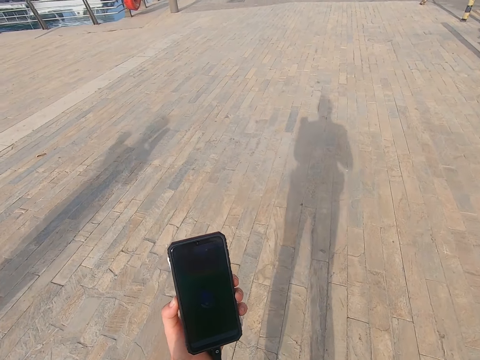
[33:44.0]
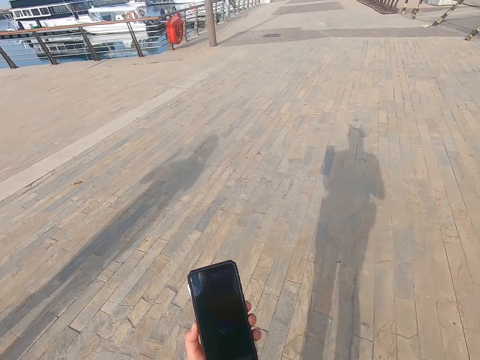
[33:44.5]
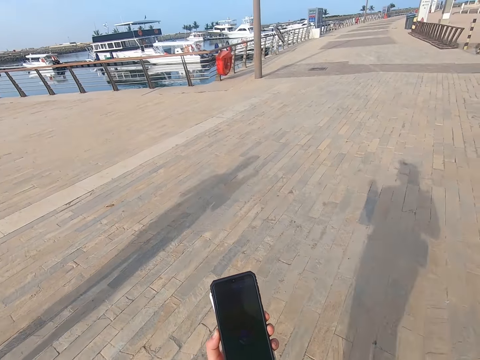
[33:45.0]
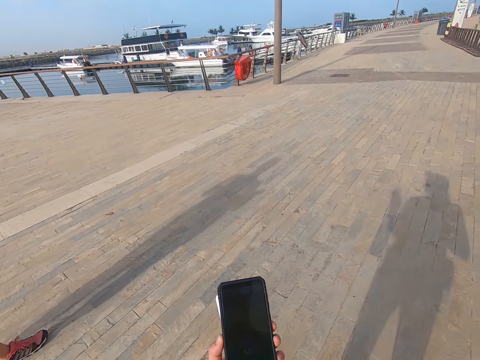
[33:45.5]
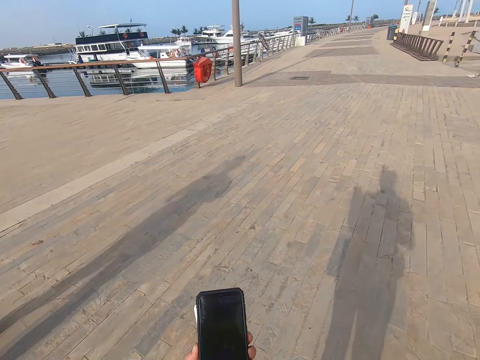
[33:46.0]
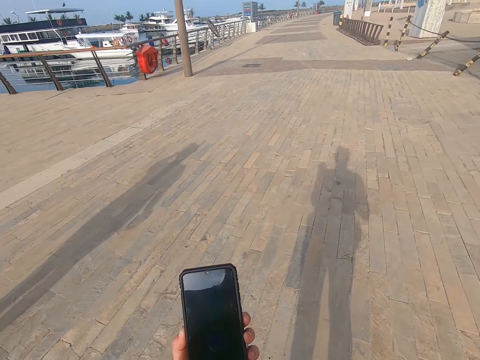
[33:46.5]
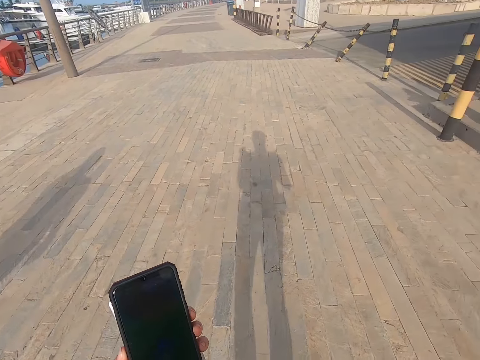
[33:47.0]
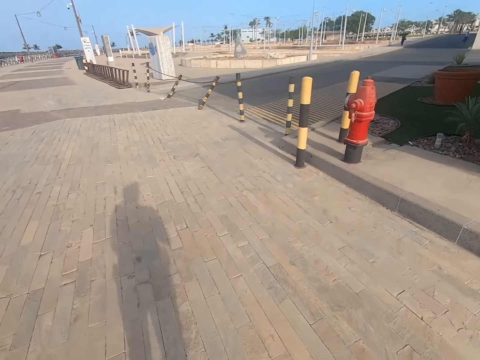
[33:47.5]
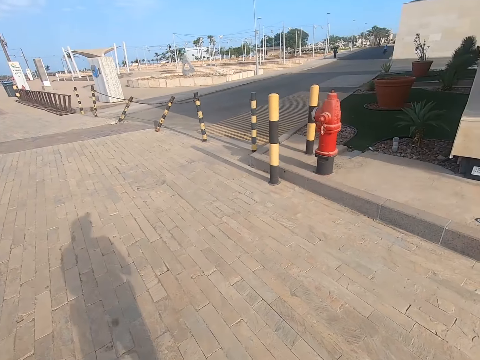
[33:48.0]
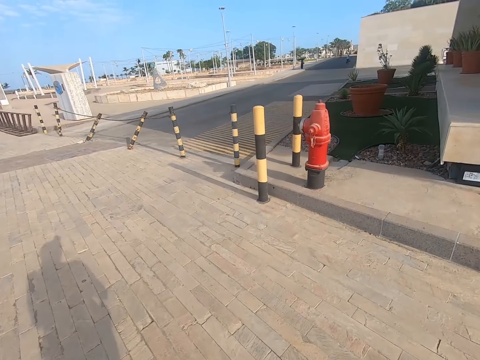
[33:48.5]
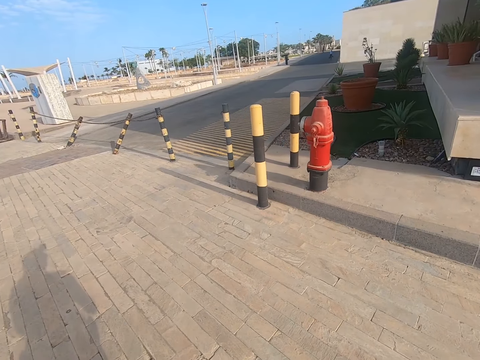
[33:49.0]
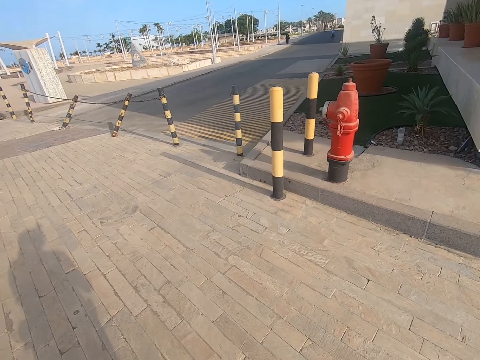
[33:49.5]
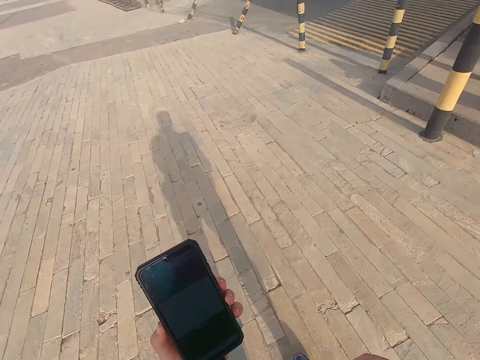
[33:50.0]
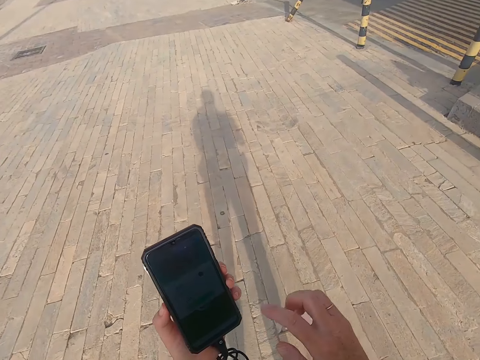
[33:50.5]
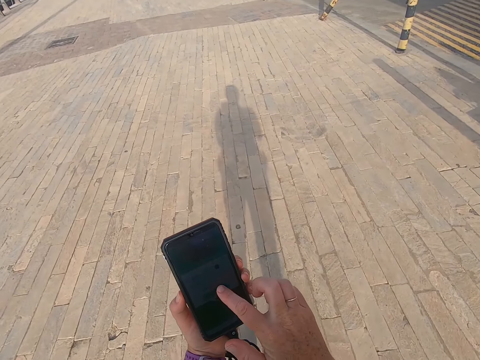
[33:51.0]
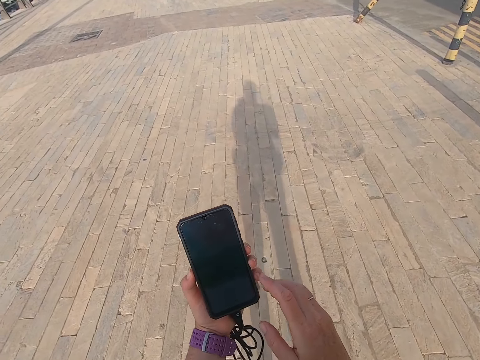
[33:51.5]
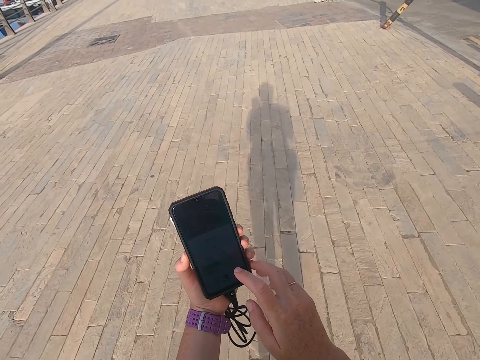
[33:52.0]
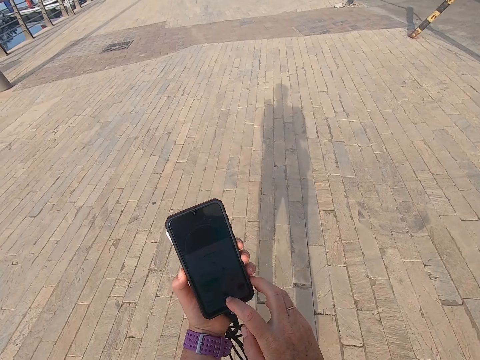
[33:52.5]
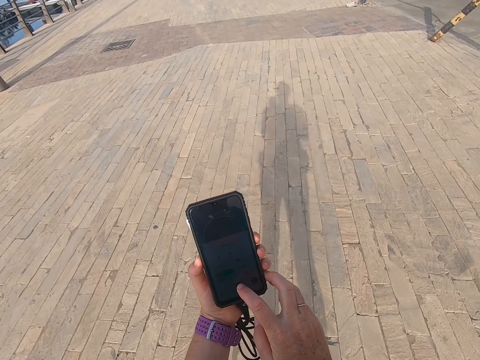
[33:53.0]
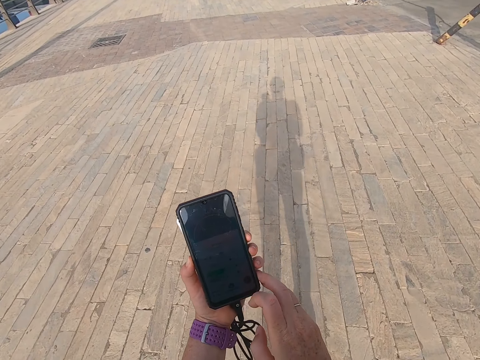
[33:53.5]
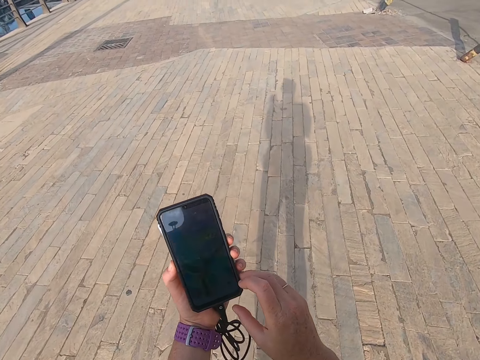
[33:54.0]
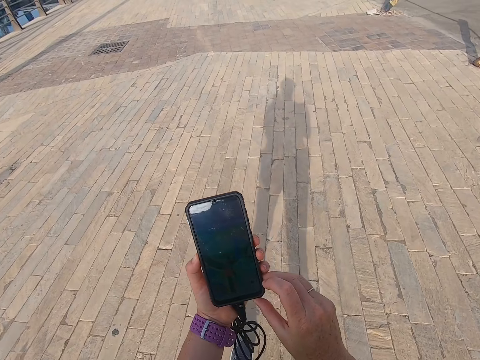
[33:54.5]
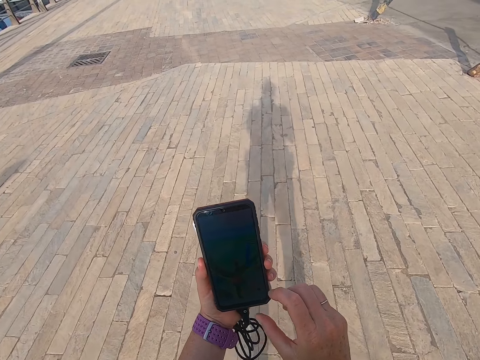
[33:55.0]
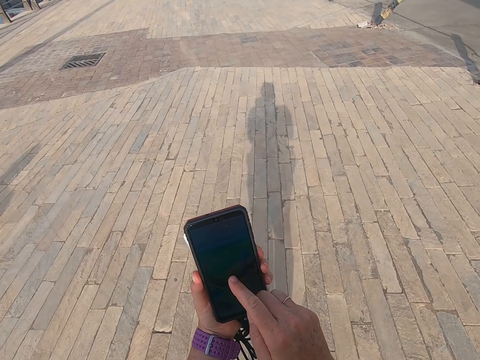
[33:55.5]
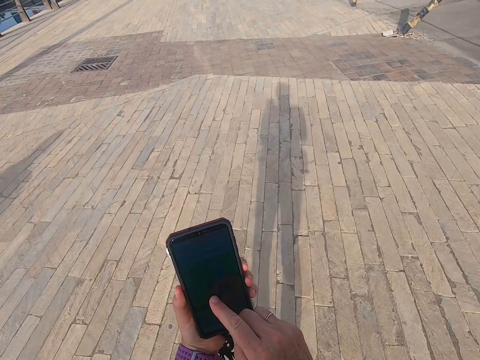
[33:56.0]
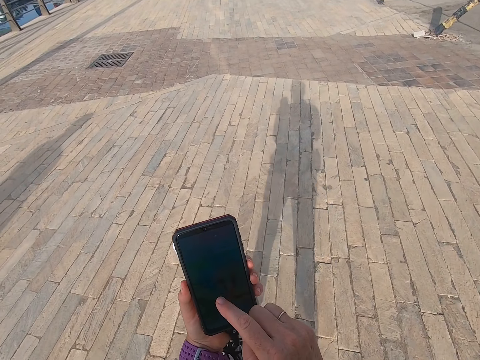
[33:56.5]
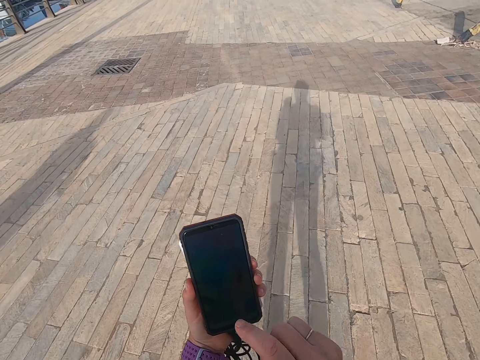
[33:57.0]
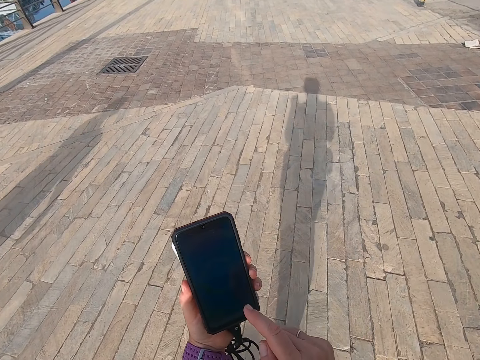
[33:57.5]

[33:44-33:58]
The camera wearer looks on the phone. They walk on the road. They scroll the phone. They hold the phone.

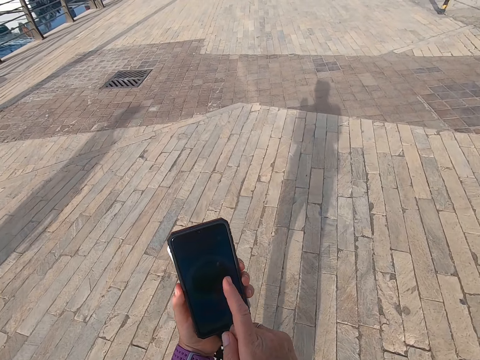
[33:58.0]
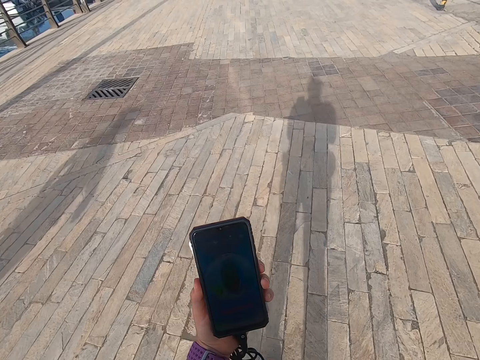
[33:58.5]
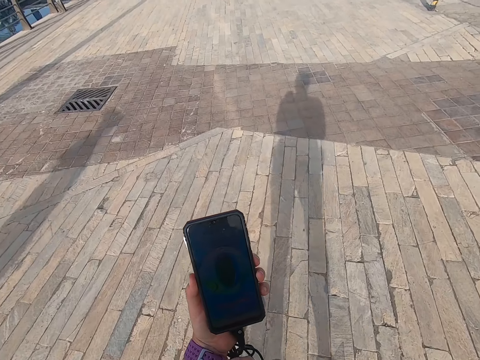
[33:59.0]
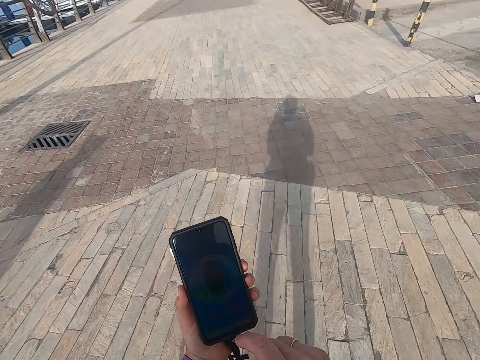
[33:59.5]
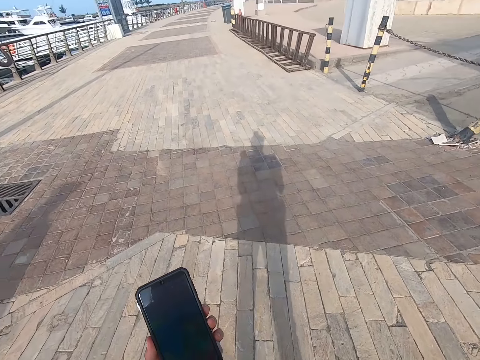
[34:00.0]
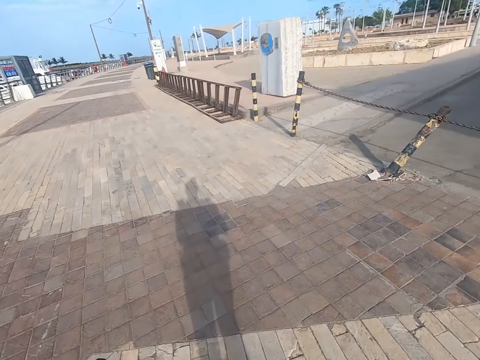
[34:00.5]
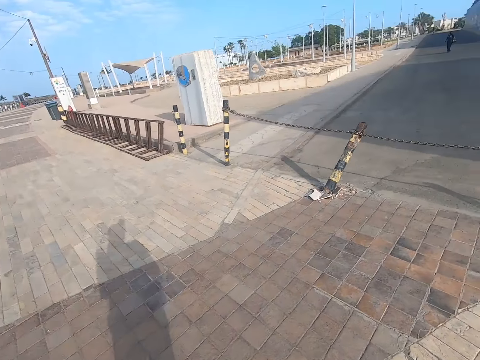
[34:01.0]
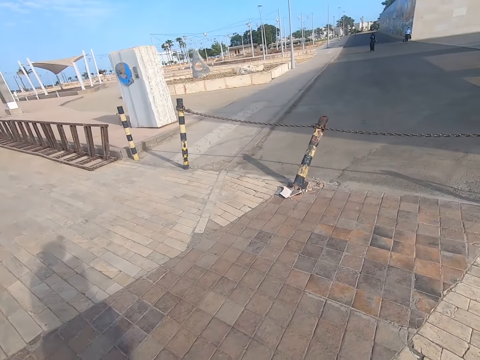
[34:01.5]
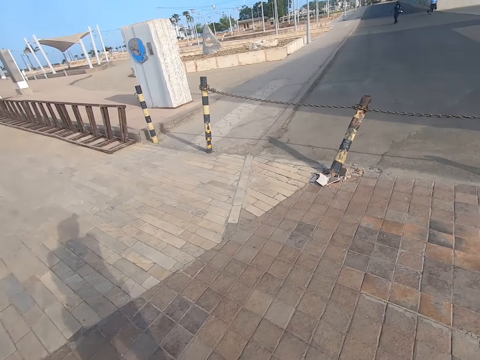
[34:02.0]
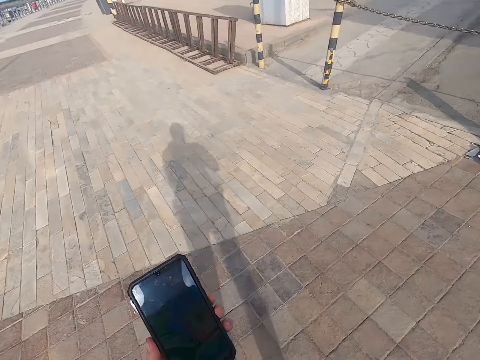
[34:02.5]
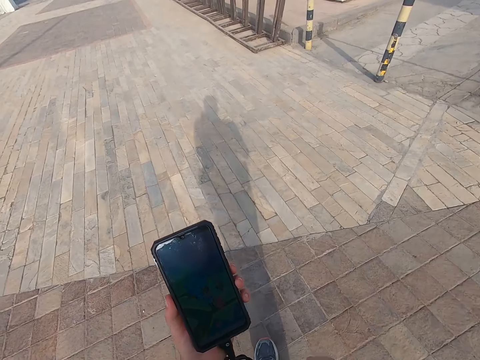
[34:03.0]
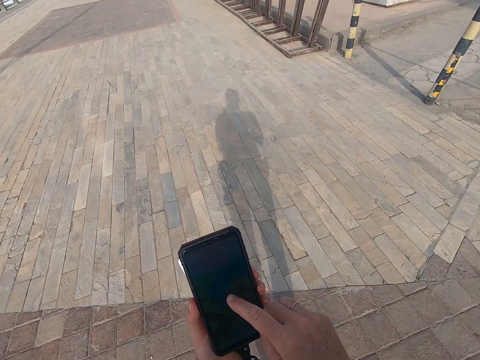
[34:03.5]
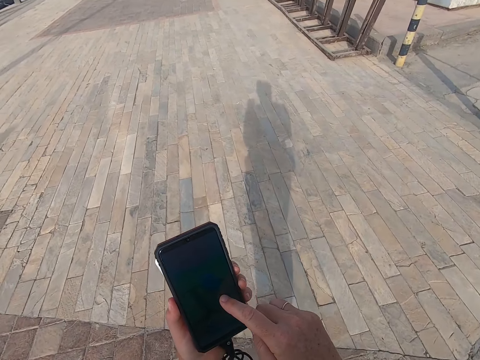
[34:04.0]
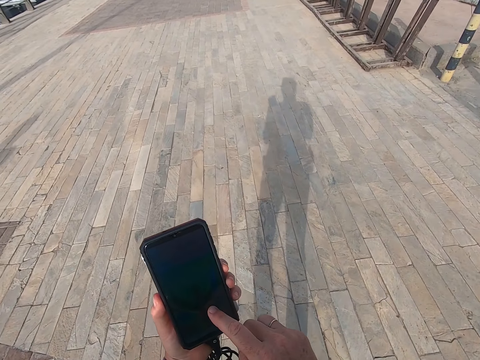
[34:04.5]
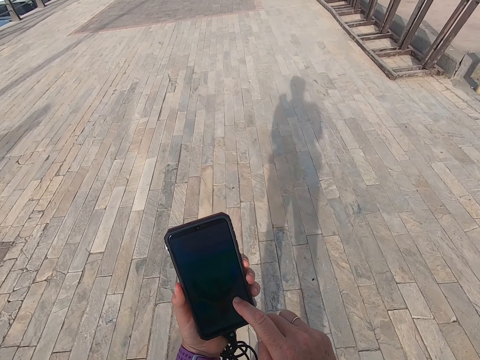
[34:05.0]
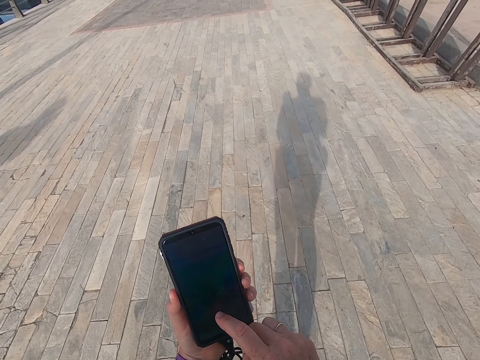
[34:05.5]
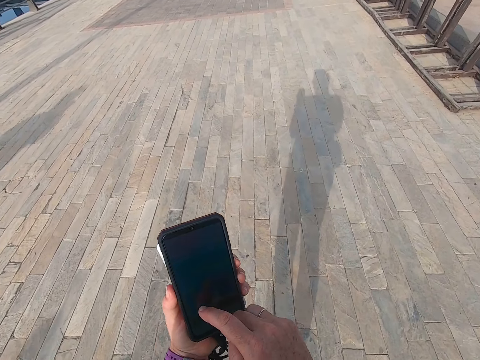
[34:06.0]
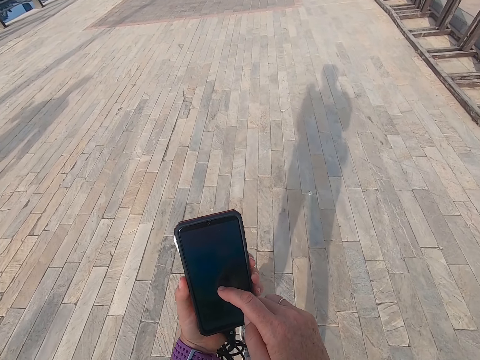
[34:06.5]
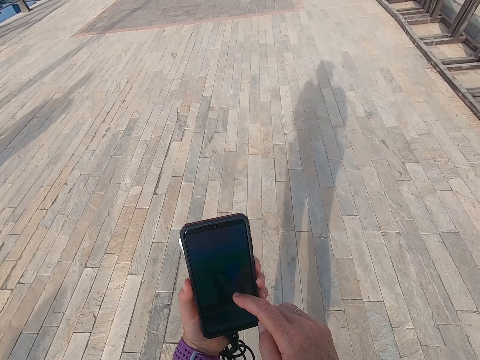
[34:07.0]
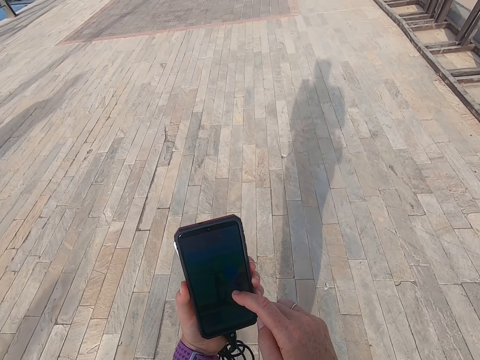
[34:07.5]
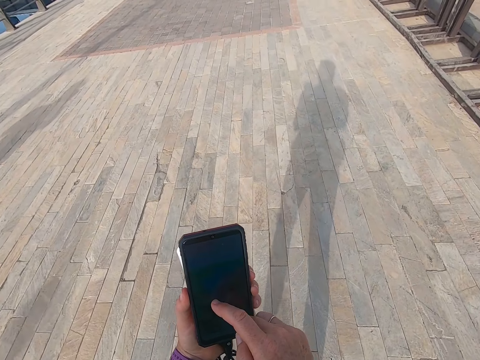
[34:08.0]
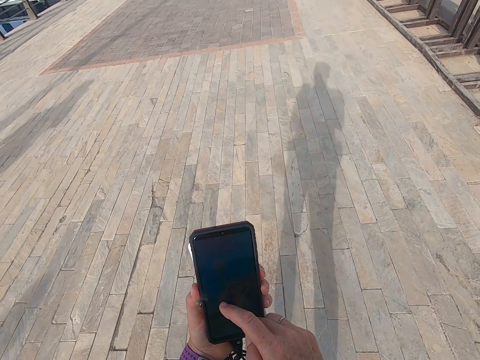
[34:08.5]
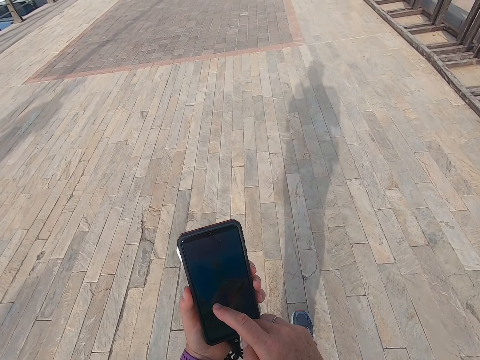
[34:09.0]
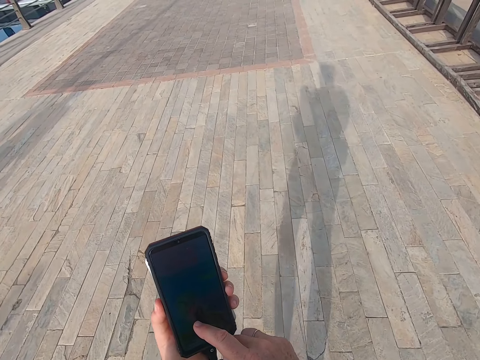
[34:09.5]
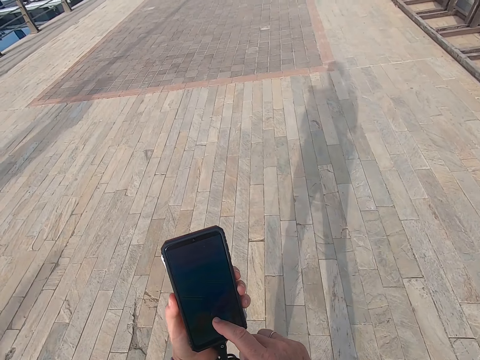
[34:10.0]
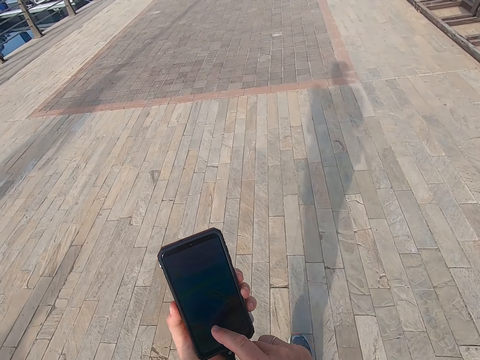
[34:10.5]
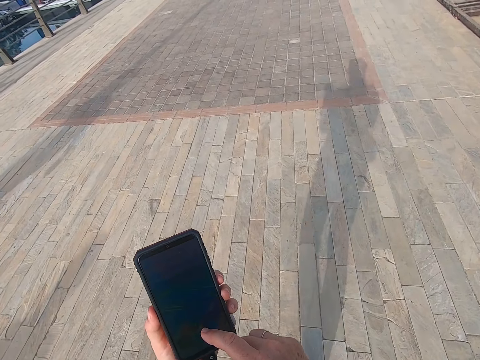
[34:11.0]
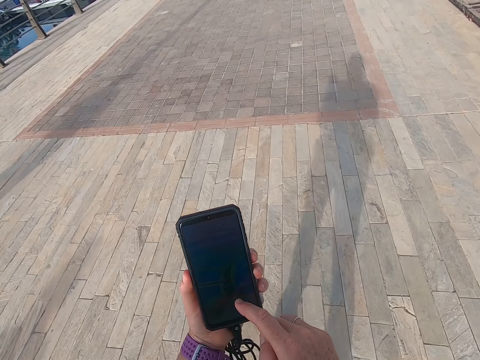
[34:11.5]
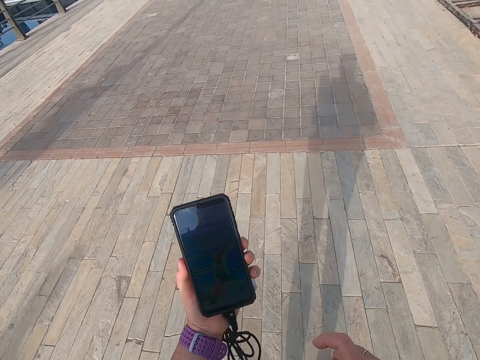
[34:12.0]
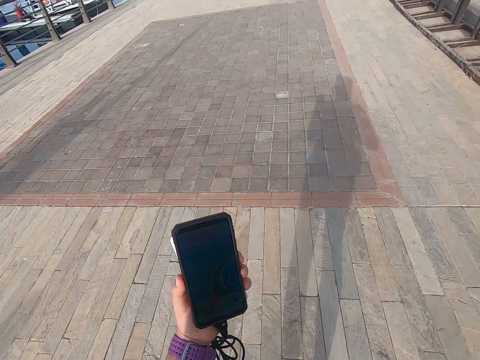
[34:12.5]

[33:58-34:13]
The camera wearer takes a selfie. They look around the road. They scroll the phone. They touch the phone. They take a selfie.
